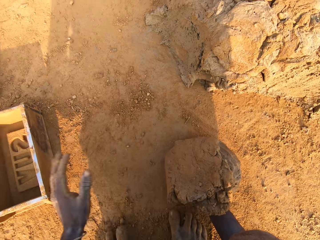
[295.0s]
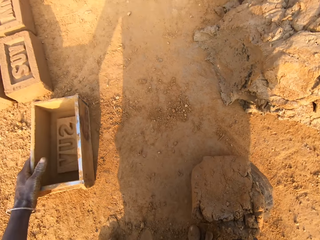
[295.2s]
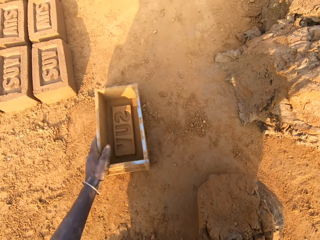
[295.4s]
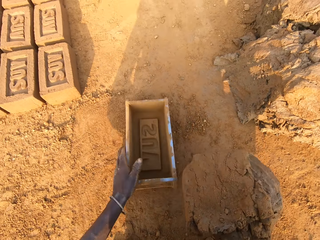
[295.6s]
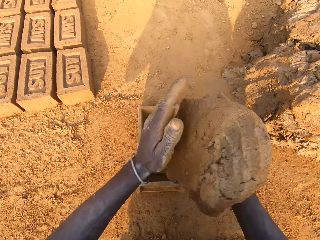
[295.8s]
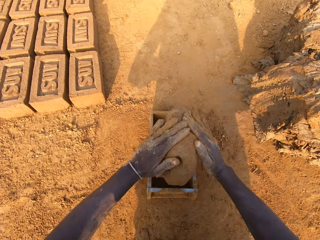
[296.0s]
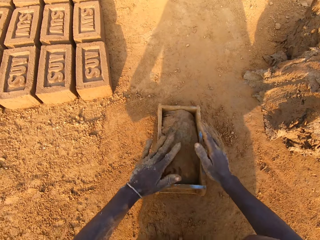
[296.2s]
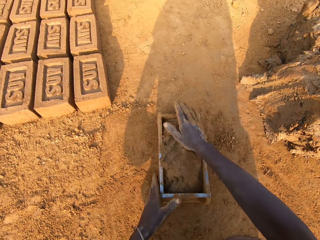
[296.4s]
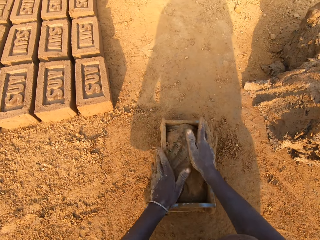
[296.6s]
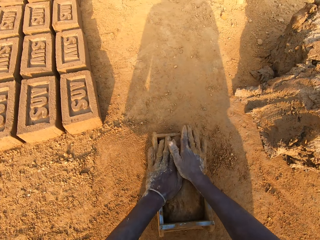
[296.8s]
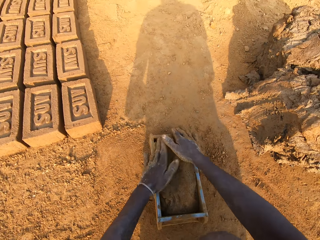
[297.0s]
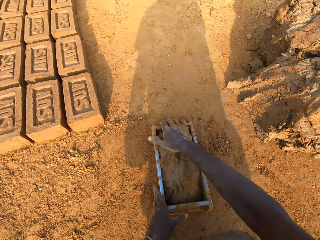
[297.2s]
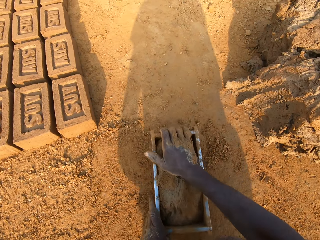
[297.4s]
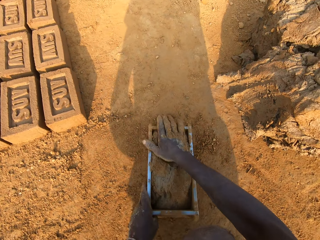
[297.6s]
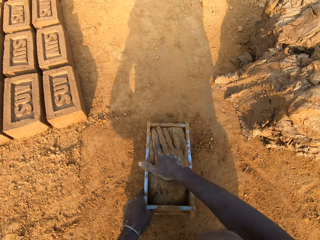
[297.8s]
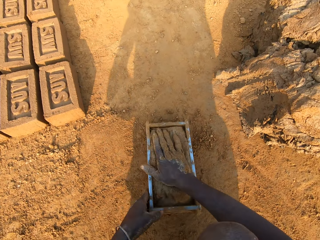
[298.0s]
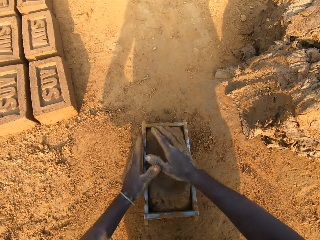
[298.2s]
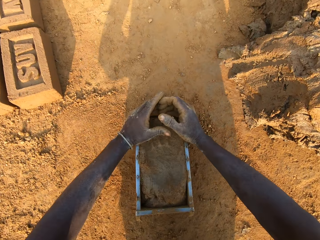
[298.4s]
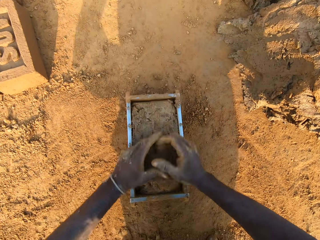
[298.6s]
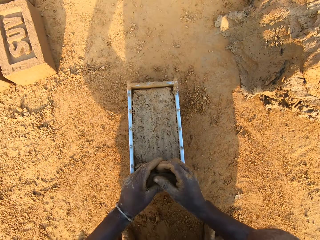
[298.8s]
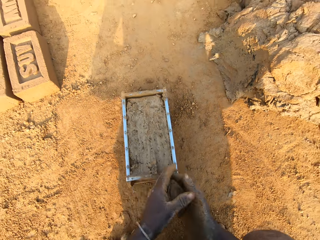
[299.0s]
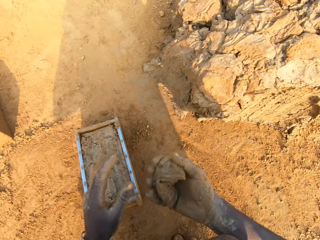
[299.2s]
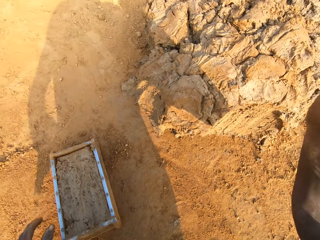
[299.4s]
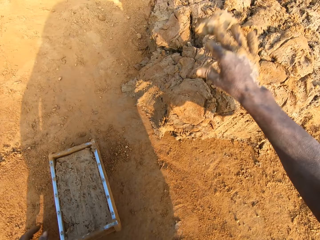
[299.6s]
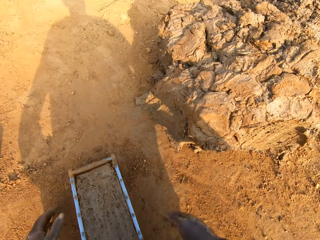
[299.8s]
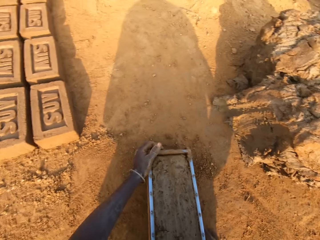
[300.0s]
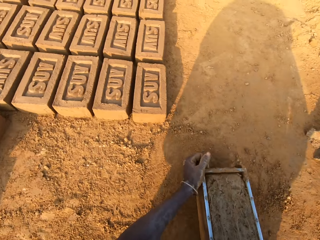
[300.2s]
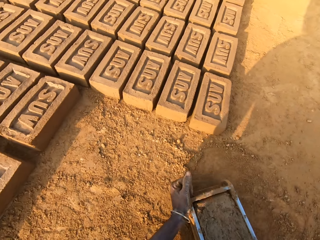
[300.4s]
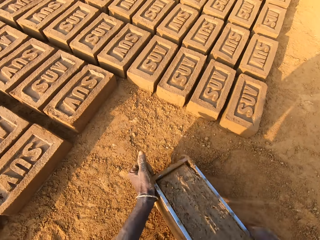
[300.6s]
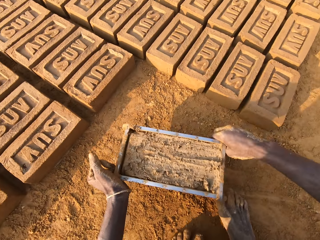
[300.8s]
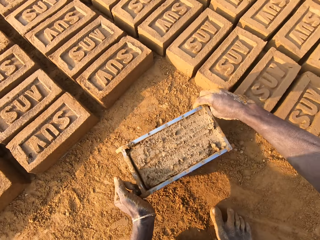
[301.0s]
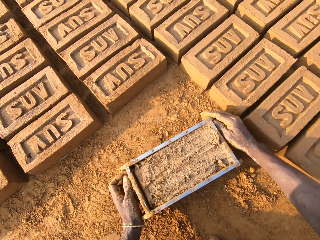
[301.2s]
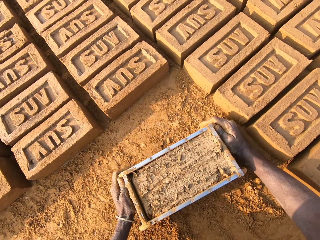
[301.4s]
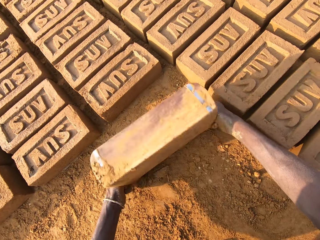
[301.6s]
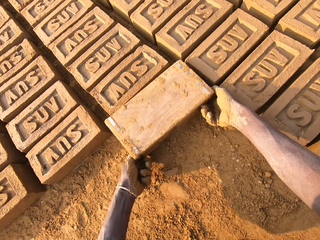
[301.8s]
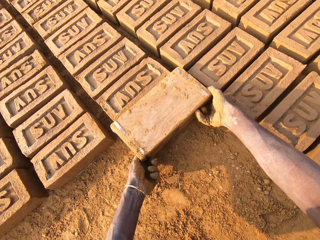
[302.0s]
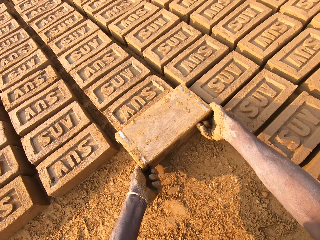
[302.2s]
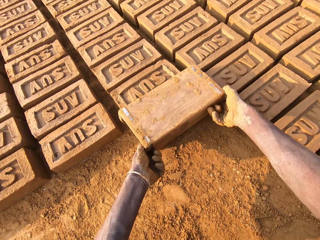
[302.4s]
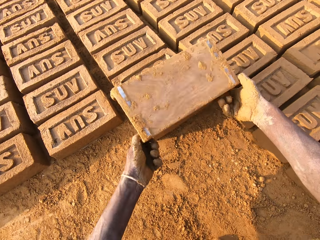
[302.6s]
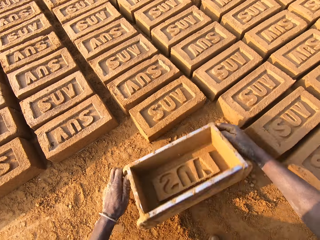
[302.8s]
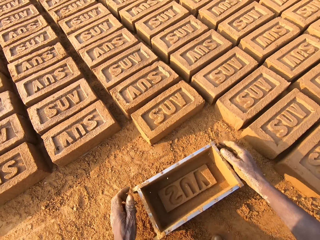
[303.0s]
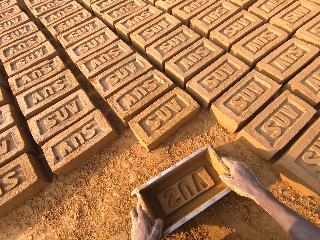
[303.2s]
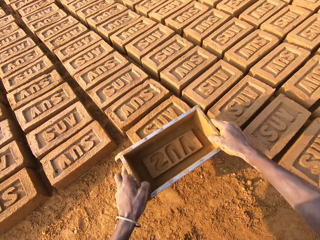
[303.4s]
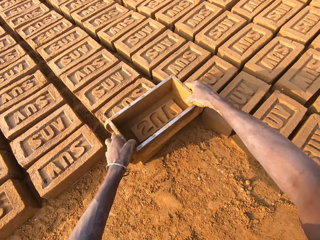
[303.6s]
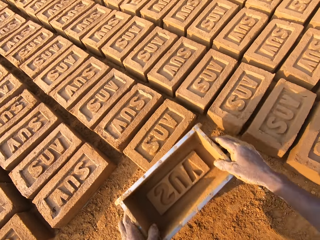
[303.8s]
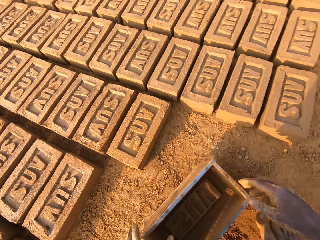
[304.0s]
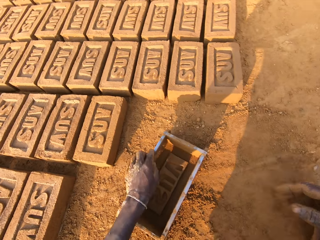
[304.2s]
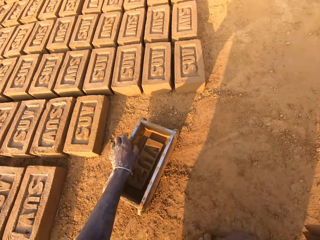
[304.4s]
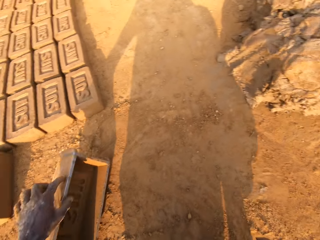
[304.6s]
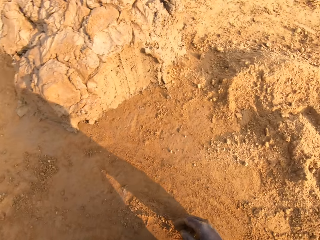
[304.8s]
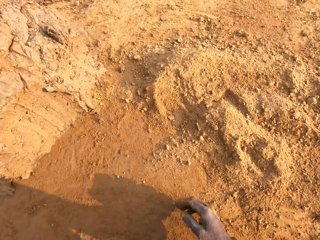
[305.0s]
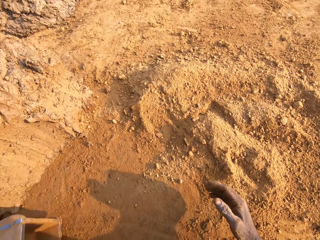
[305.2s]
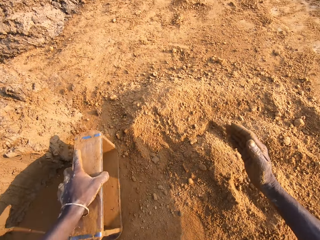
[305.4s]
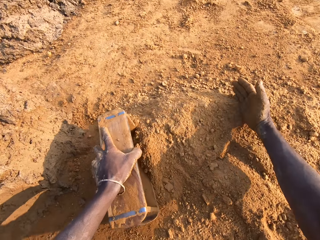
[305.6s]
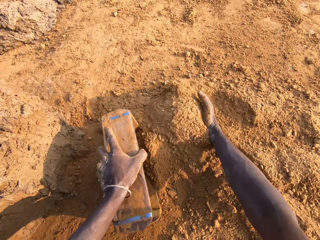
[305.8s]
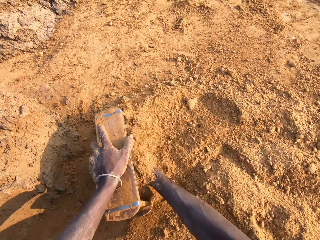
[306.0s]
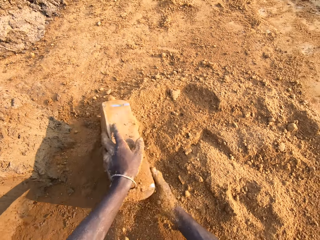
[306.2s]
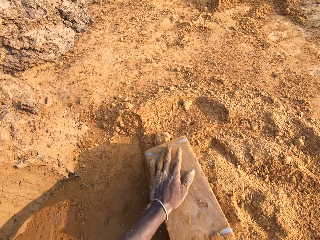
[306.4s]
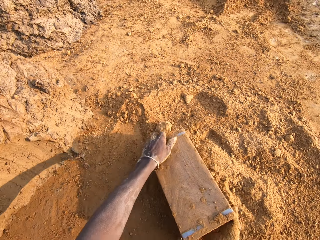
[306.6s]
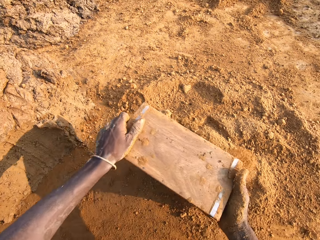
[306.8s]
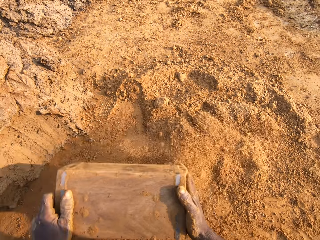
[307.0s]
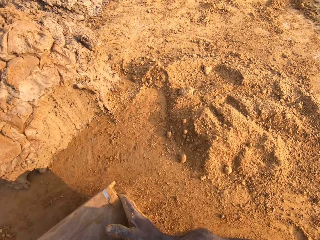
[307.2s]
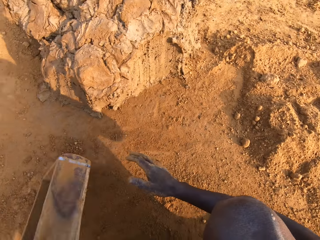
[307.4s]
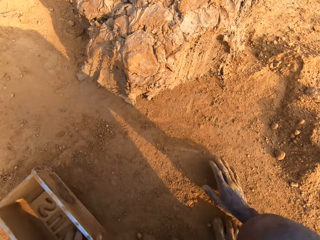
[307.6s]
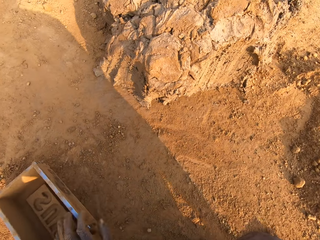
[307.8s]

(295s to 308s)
The camera wearer adjusts the brick mold with his left hand. He puts the clay mix in the brick mold. He cuts out excess clay mix from the brick mold with both hands. He throws the portion of clay mix on the floor with his right hand. He puts the brick aside. He pours the clay mix from the brick mold on the ground. He presses the clay mix with the brick mold. He moves the brick mold with his hands. He puts sand into the brick mold with his right hand.

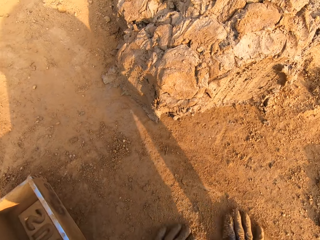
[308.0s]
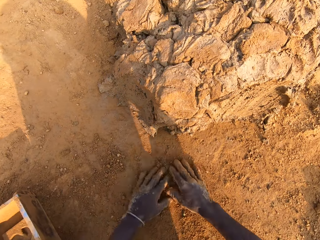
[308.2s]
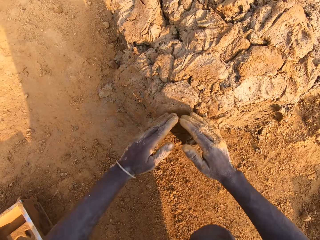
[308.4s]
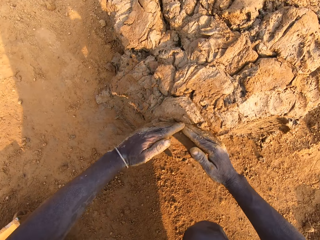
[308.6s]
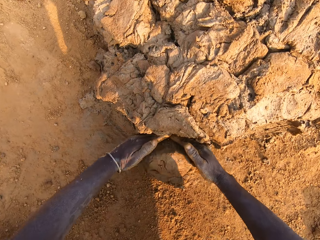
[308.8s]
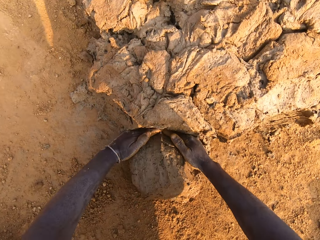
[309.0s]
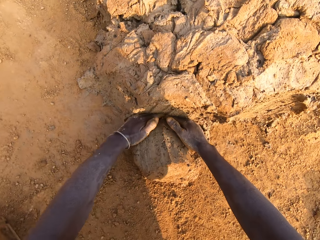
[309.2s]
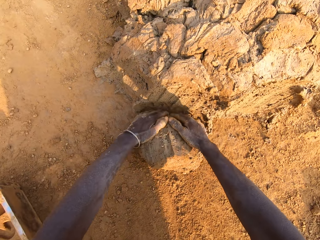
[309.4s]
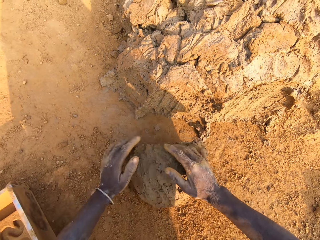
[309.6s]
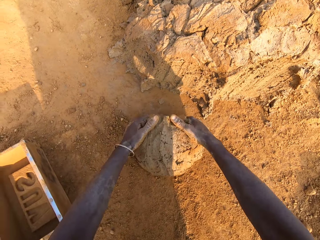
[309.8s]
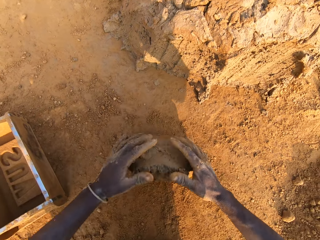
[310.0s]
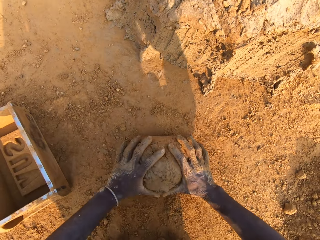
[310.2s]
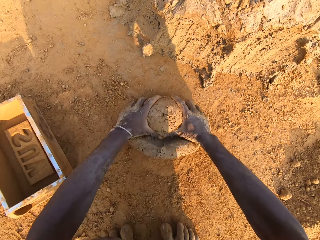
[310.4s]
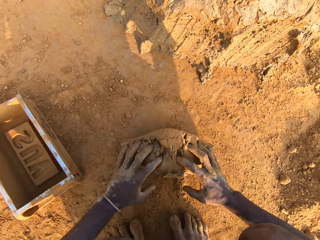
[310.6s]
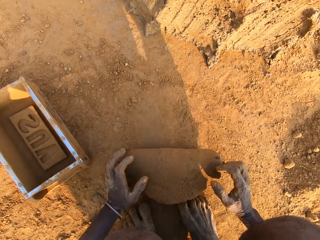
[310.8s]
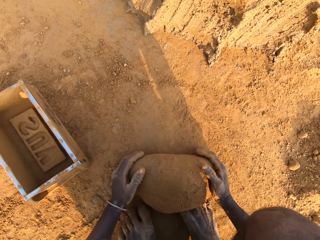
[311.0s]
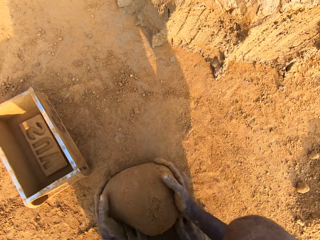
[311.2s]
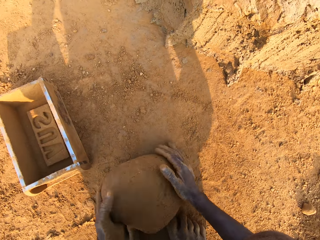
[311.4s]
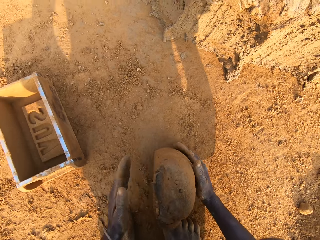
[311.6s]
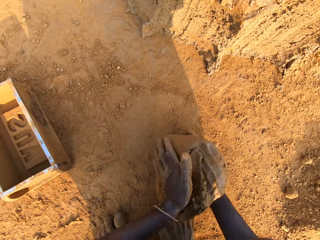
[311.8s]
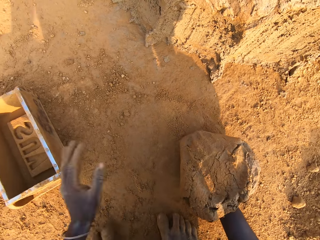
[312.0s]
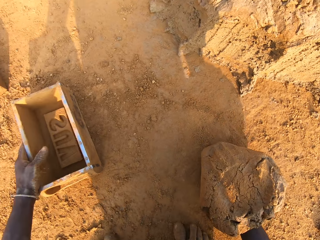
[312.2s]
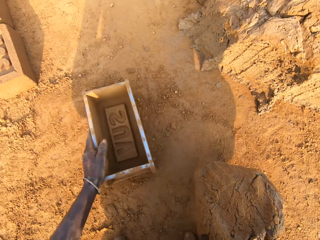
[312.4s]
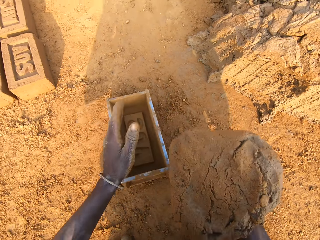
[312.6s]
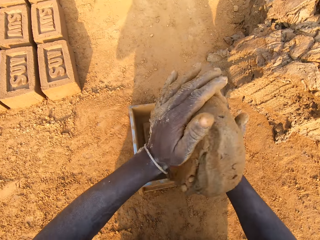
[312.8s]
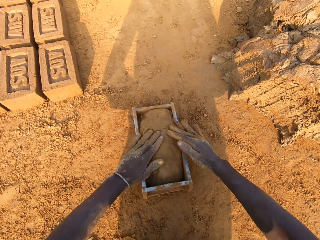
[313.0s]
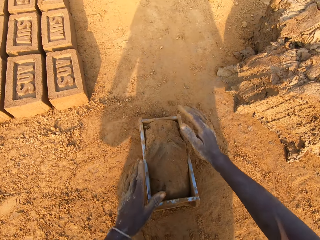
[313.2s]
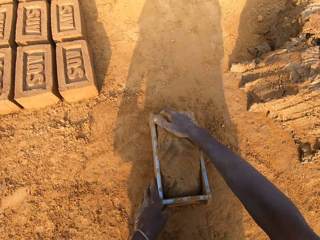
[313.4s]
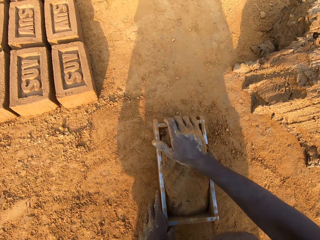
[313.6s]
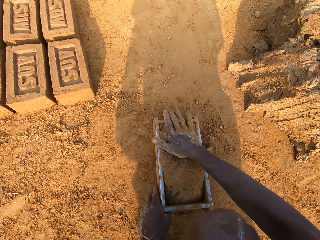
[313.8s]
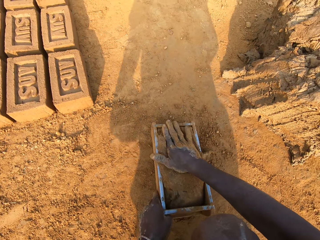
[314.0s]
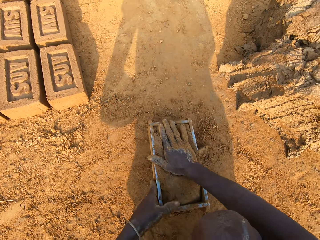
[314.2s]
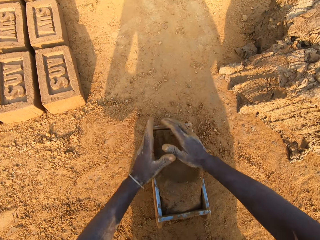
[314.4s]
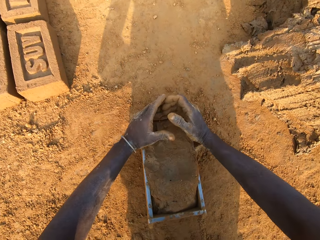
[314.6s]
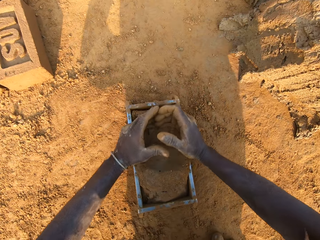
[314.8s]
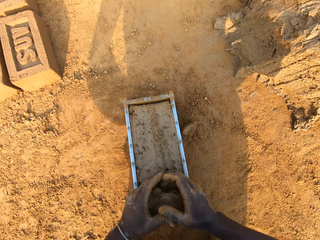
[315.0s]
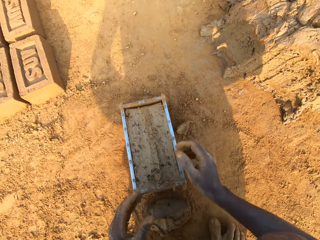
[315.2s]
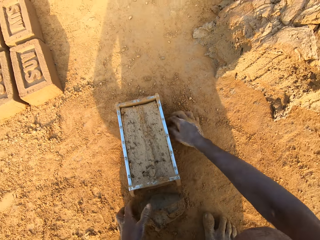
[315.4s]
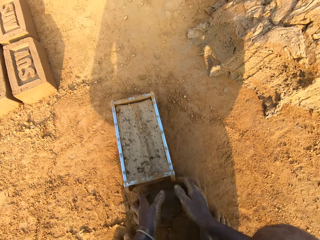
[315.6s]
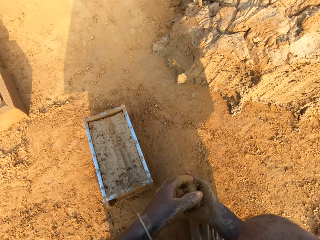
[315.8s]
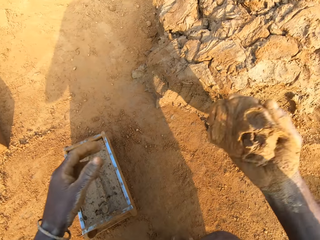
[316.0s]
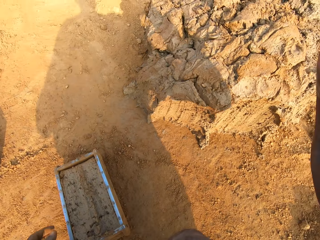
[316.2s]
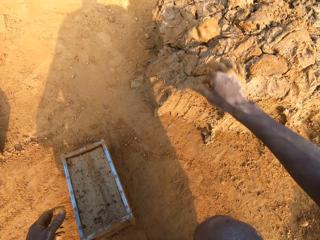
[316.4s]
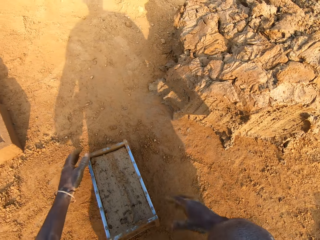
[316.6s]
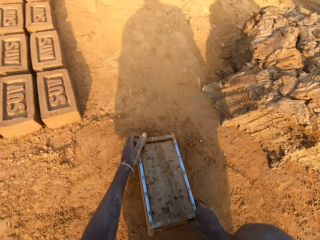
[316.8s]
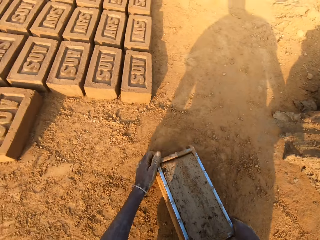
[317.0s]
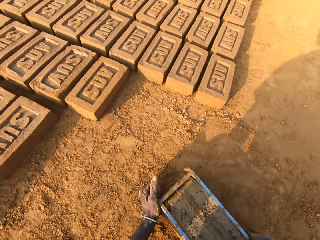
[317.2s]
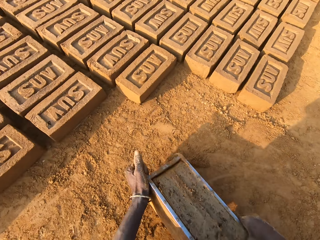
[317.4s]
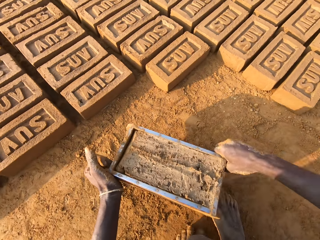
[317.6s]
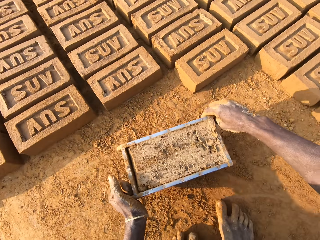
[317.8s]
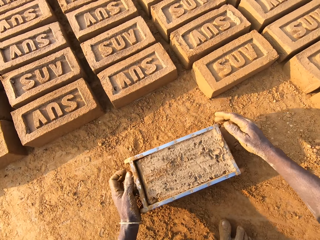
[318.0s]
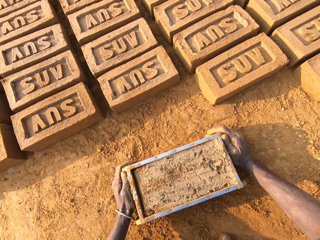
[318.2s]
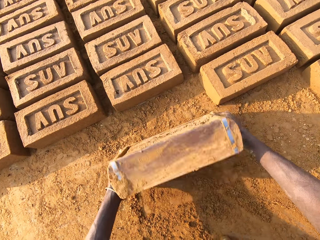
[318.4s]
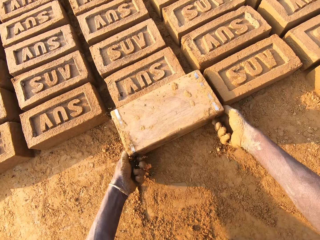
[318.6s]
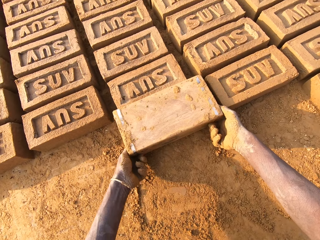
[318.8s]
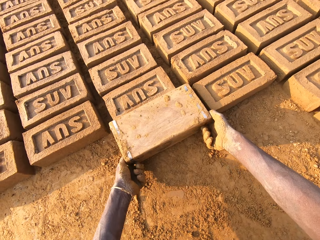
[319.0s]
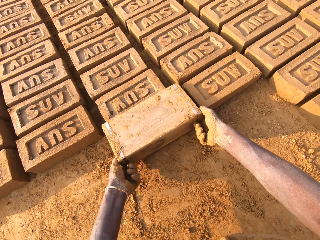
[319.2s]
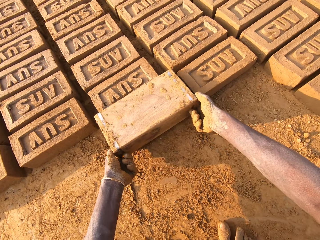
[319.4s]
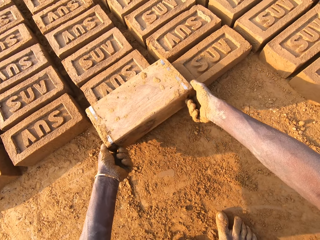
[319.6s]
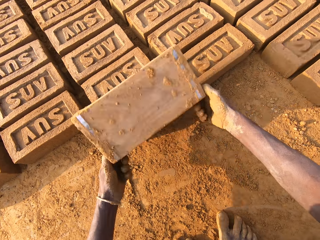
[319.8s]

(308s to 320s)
The camera wearer drops the box. He cuts out a portion of clay mix with both hands. He molds the portion of clay mix with both hands. He adjusts the brick mold with his left hand. He puts the clay mix in the brick mold. He cuts out excess clay mix from the brick mold with both hands. He throws the portion of clay mix on the floor with his right hand. He drops the brick aside. He pours the clay mix from the brick mold on the ground.
